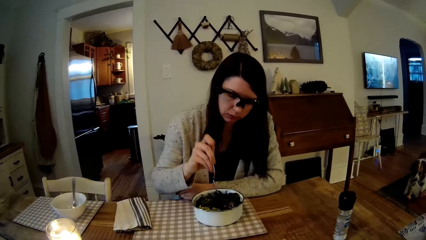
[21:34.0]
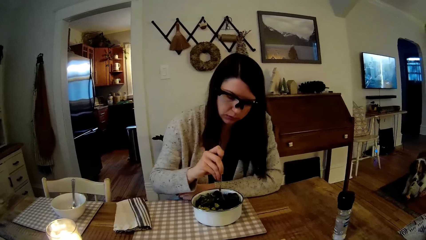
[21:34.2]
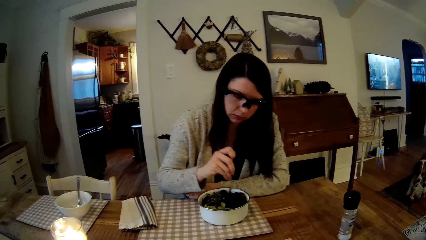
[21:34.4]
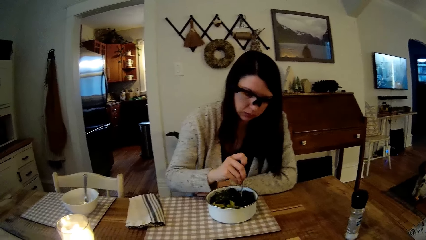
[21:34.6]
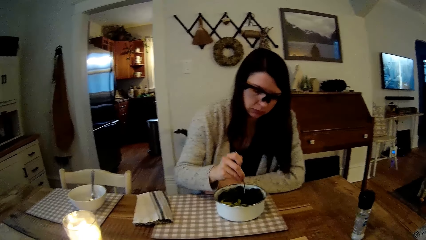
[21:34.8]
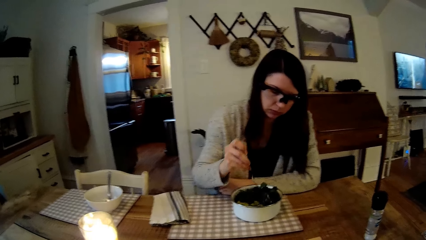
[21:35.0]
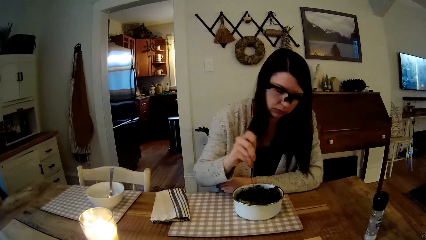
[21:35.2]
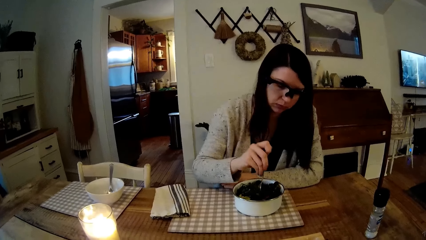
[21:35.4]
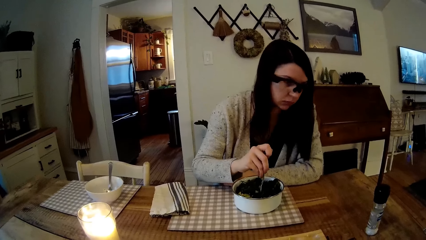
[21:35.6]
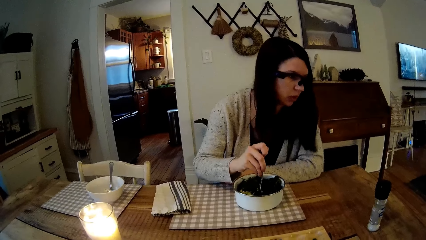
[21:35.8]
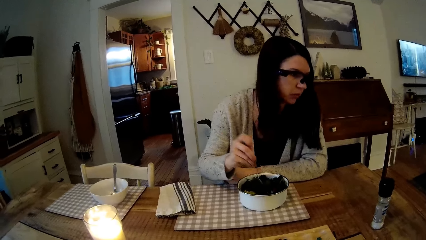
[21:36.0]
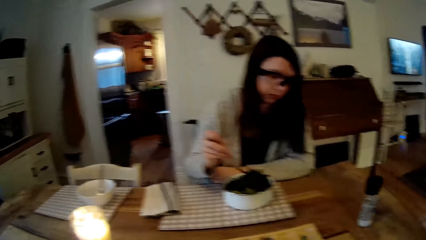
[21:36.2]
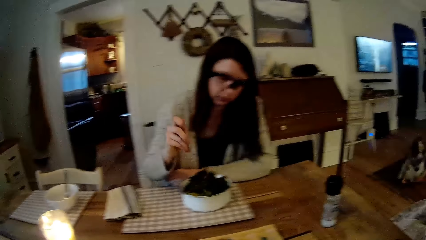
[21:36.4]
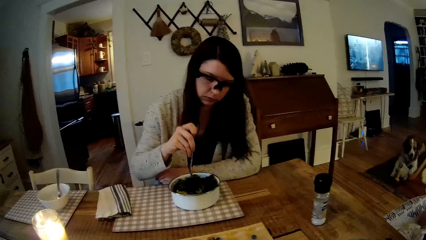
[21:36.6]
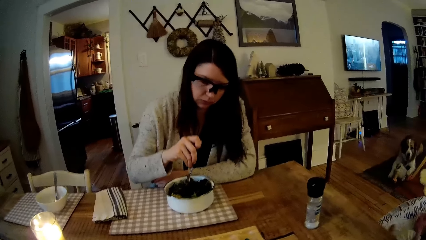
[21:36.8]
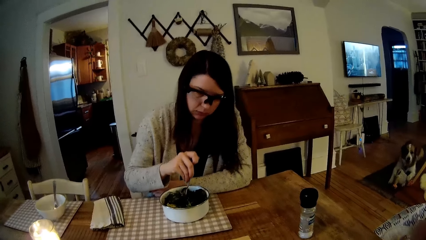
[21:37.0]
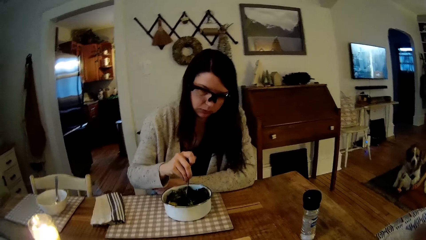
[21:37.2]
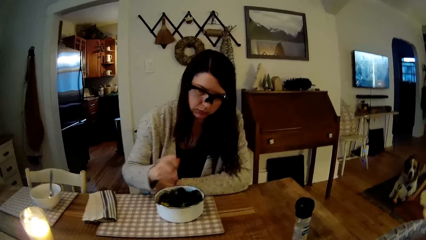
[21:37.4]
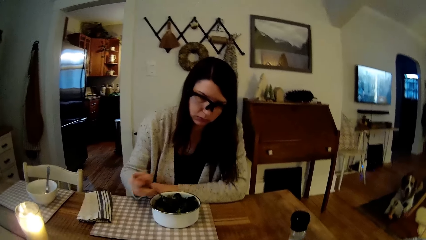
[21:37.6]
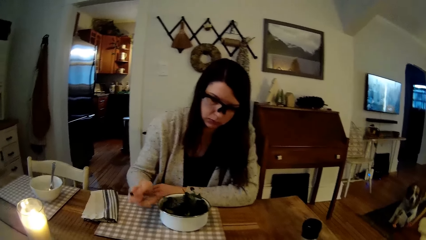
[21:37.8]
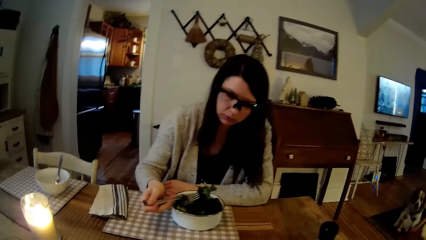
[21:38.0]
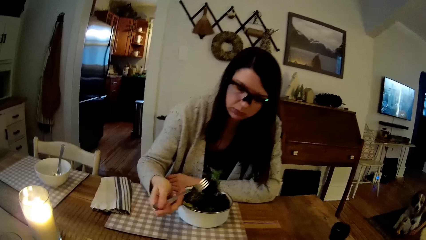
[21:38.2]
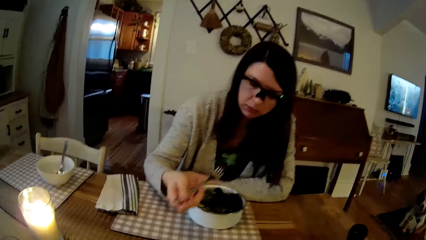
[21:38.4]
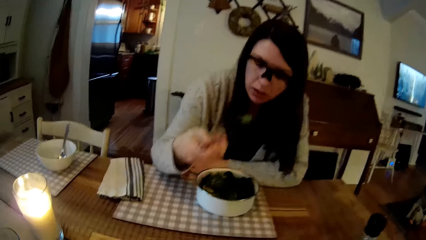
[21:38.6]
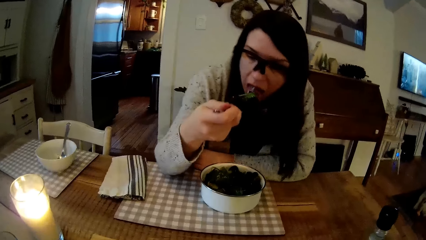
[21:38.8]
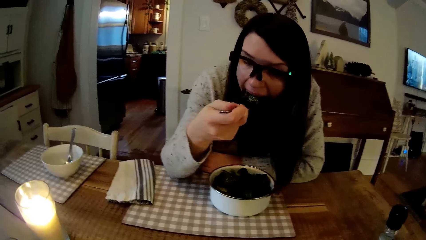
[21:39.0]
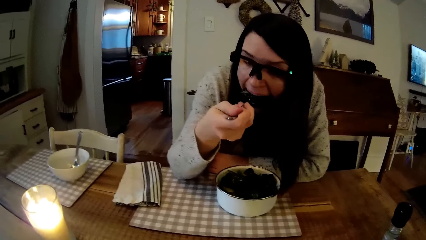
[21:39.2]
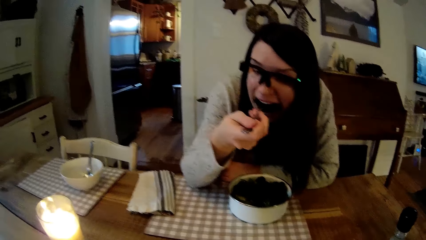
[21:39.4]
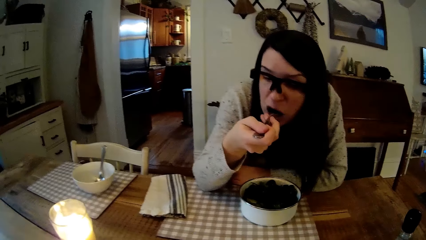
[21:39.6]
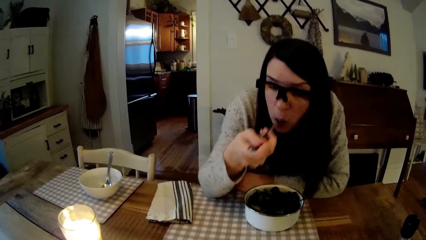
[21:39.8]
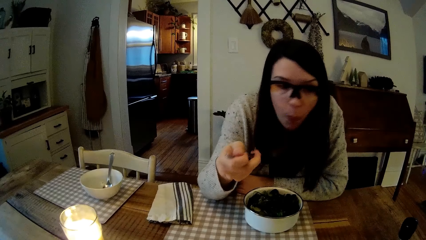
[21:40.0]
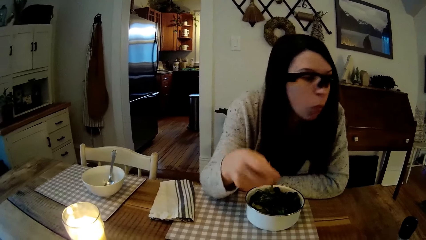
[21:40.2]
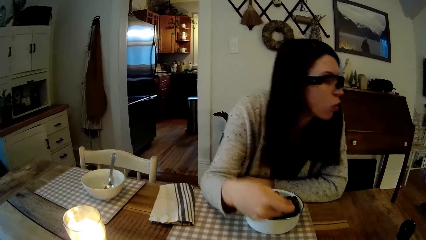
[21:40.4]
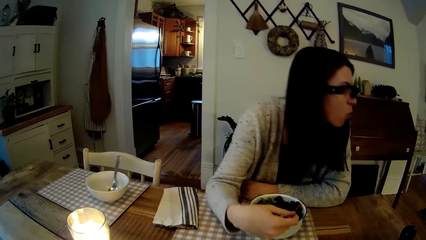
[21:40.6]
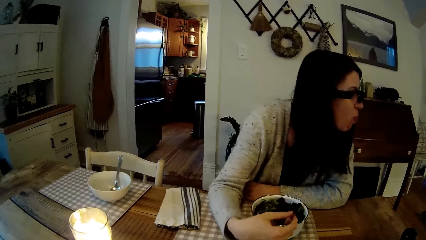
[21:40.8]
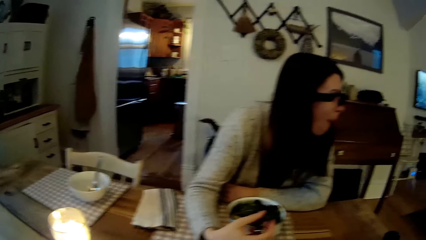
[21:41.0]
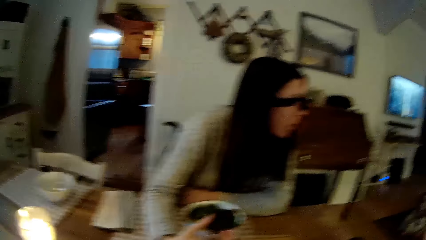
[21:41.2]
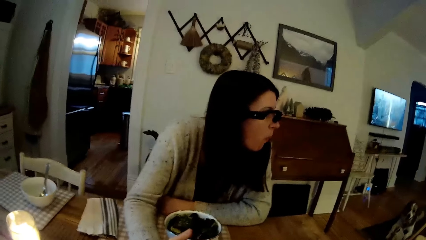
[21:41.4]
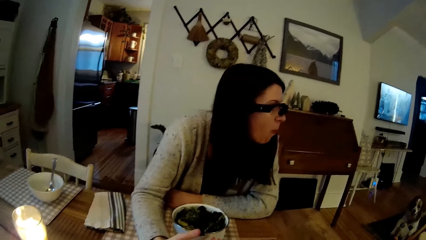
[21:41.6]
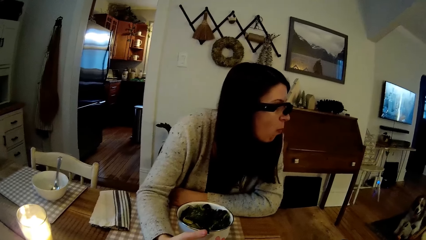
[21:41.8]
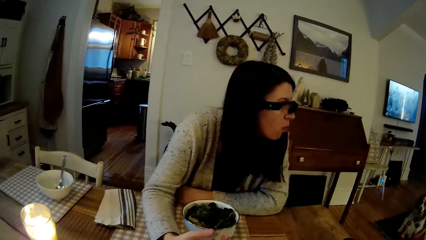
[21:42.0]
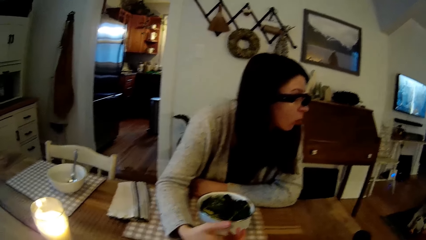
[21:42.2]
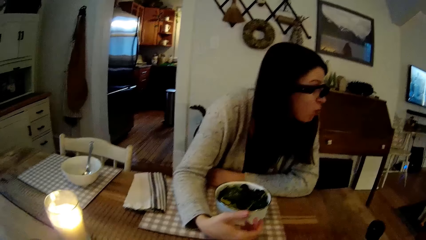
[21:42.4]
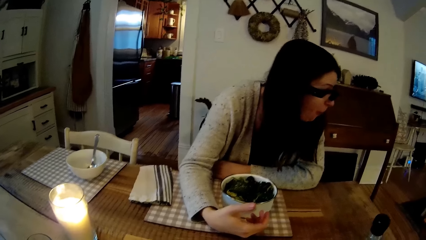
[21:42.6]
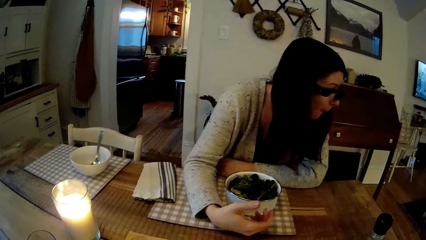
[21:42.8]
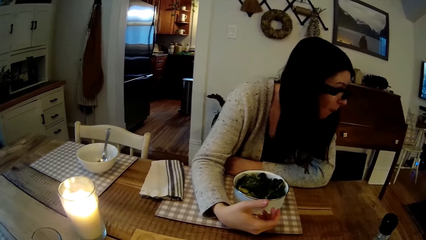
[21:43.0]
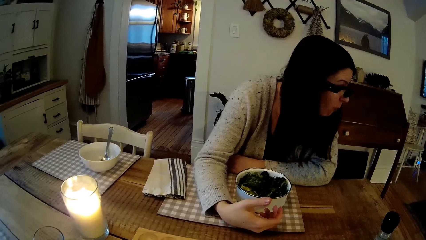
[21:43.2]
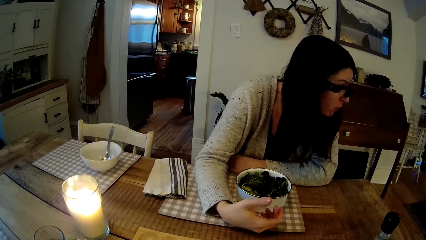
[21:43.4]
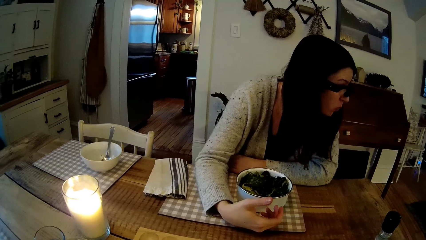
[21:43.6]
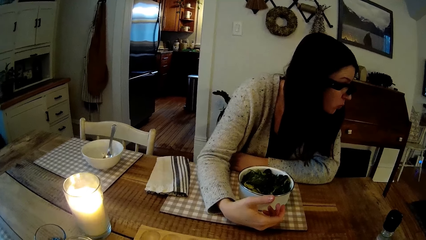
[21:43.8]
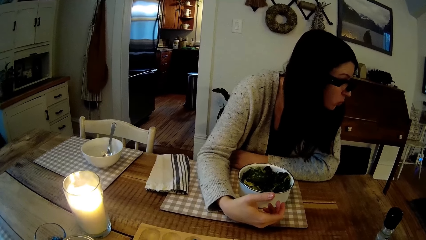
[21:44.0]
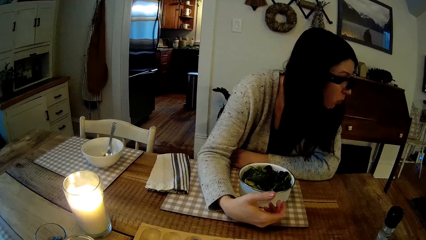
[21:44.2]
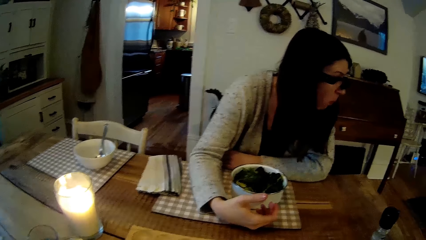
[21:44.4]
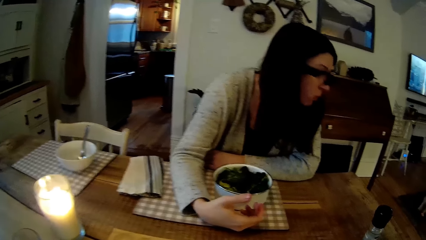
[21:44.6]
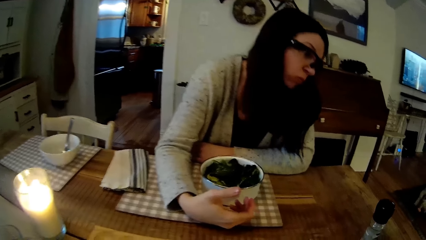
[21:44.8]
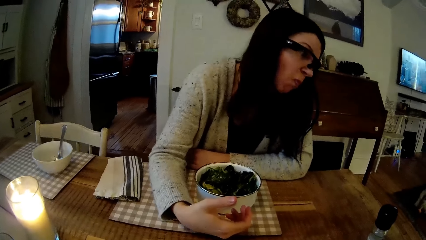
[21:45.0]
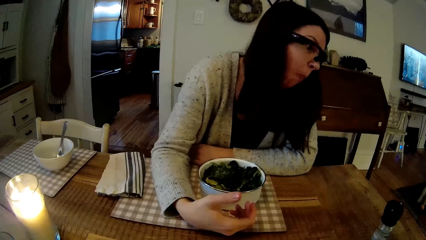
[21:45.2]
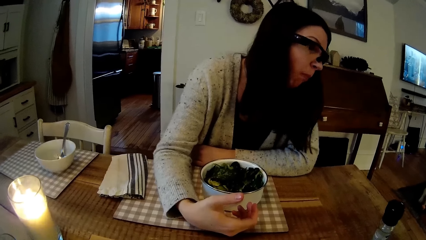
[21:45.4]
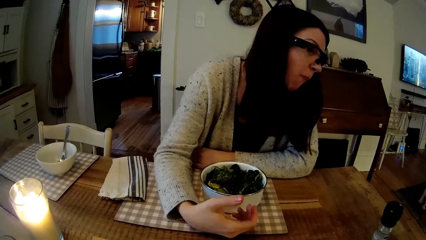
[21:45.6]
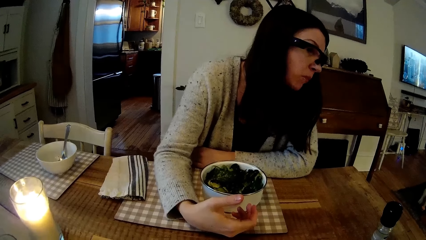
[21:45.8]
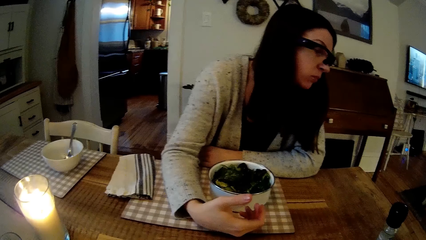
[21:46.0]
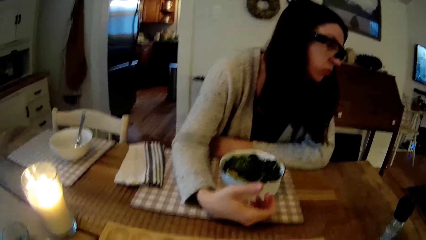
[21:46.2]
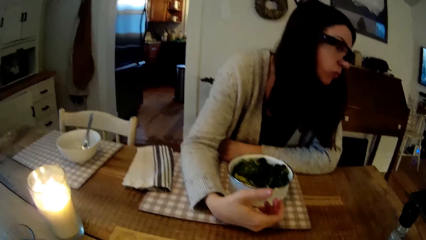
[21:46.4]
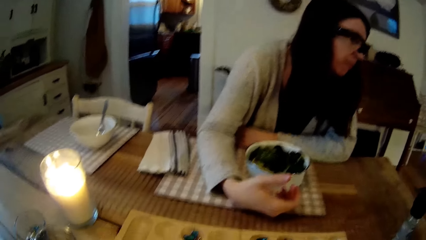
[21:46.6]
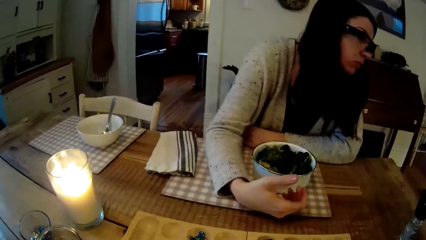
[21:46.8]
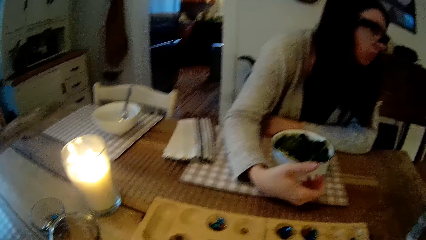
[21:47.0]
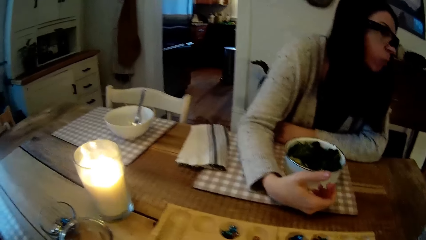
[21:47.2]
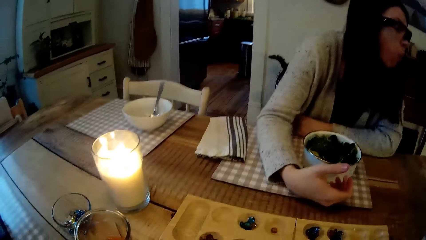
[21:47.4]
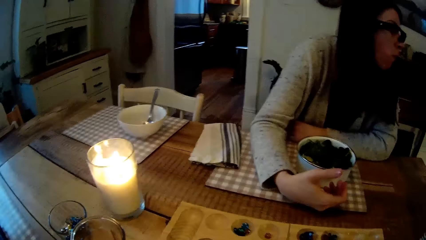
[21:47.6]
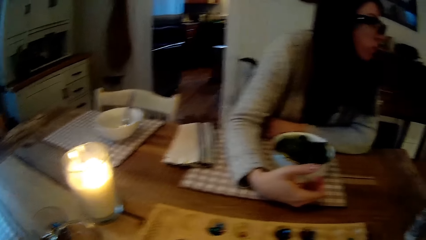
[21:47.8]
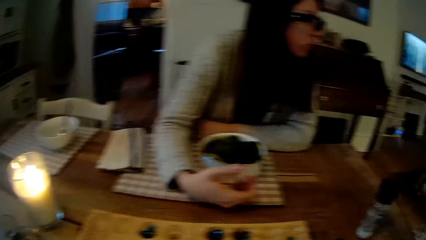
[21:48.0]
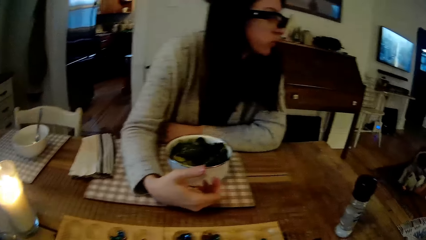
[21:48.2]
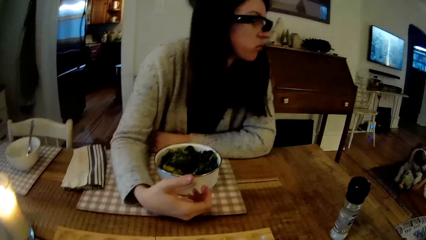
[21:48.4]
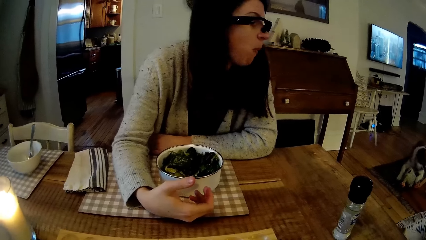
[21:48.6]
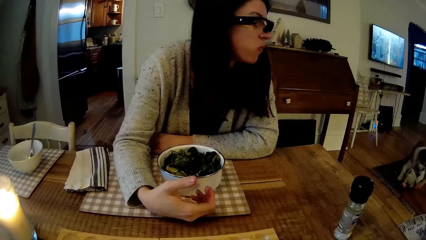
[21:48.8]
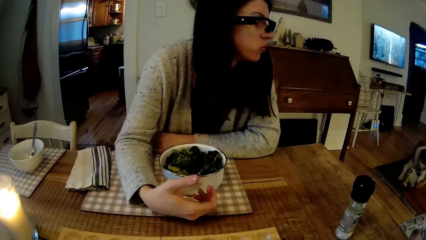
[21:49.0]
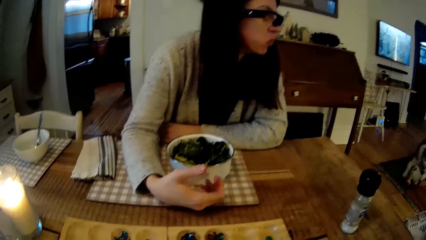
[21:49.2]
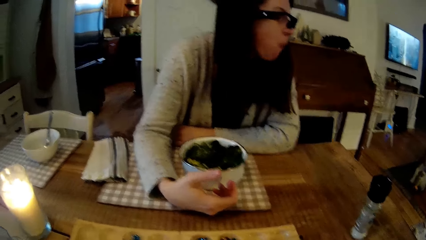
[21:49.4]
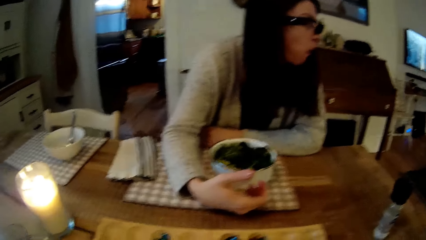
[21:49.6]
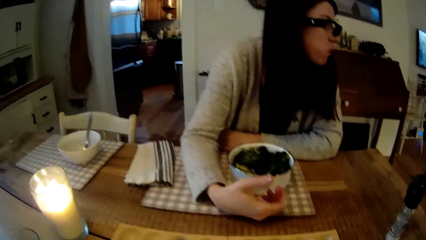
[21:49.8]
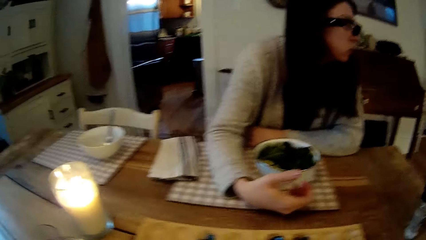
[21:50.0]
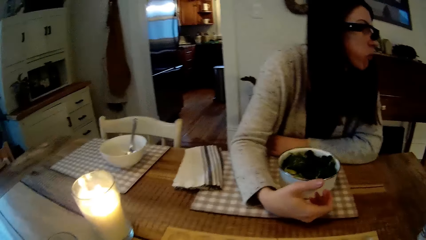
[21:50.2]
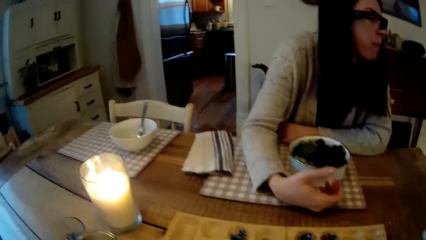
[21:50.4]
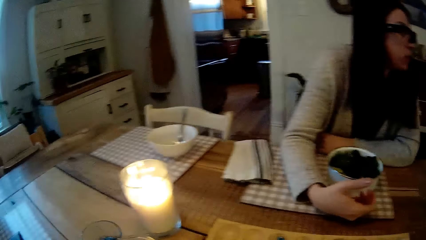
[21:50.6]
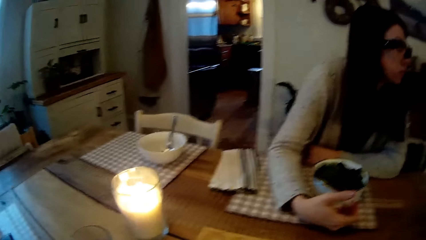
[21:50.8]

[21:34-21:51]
The woman picks vegetables from the plate with the fork in her right hand. The woman eats vegetables with the fork in her right hand. The woman drops the spoon in the plate of vegetables with her right hand.
